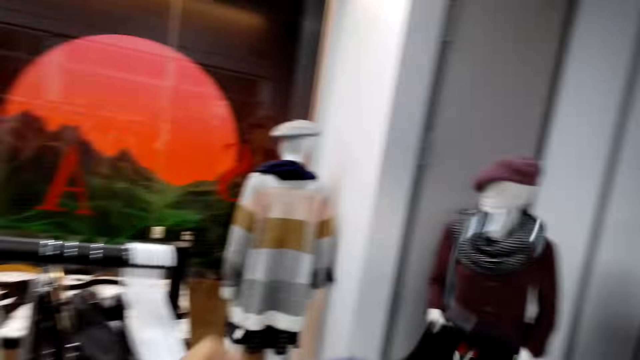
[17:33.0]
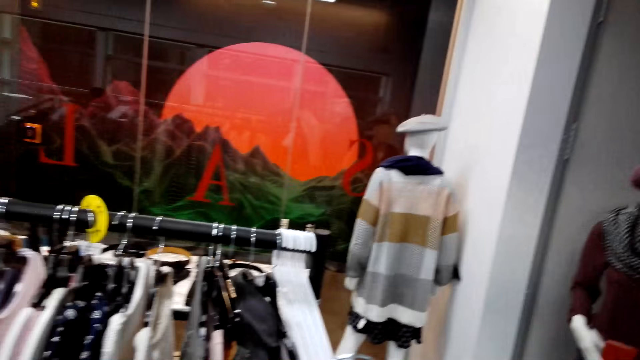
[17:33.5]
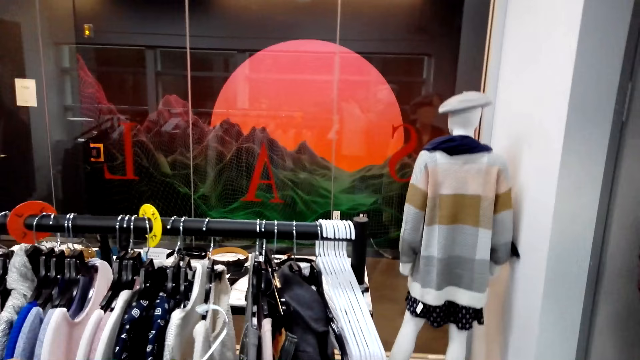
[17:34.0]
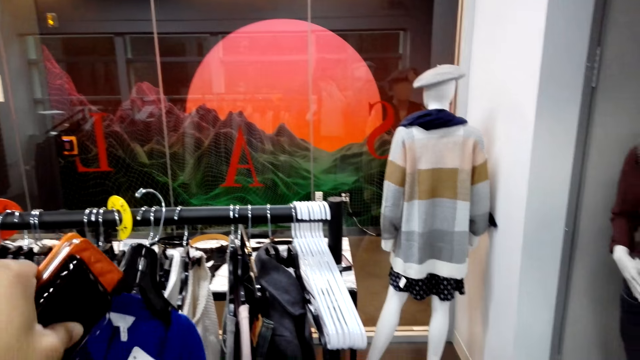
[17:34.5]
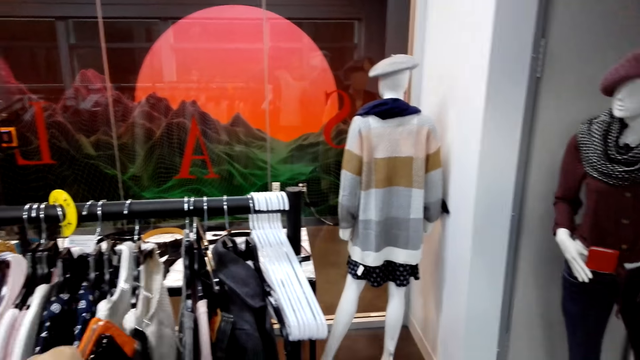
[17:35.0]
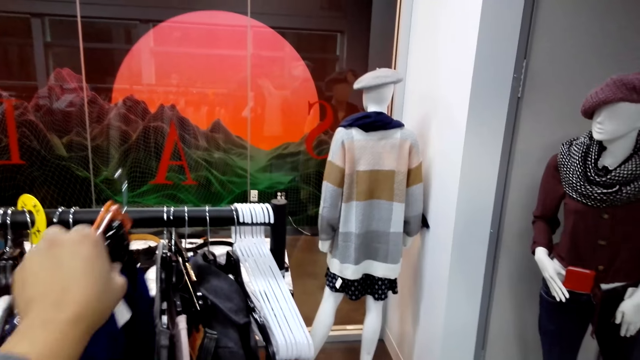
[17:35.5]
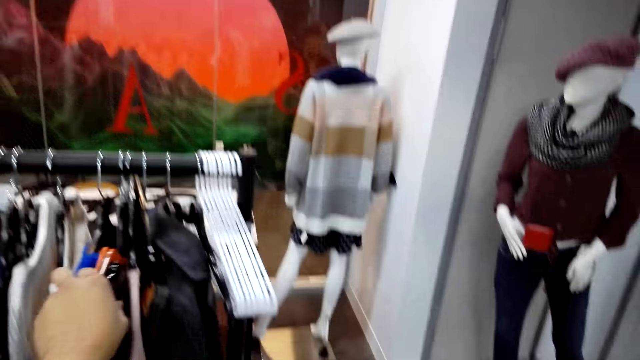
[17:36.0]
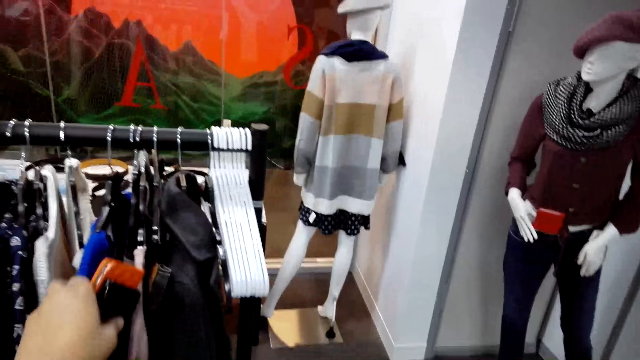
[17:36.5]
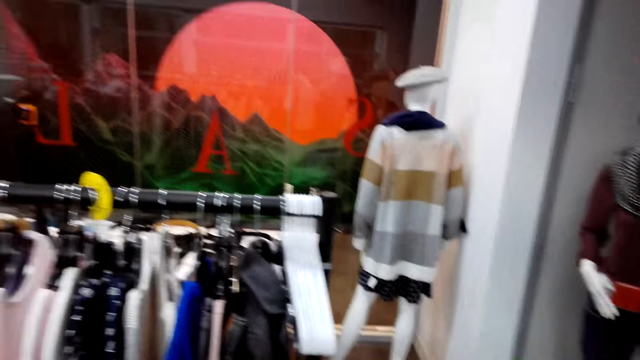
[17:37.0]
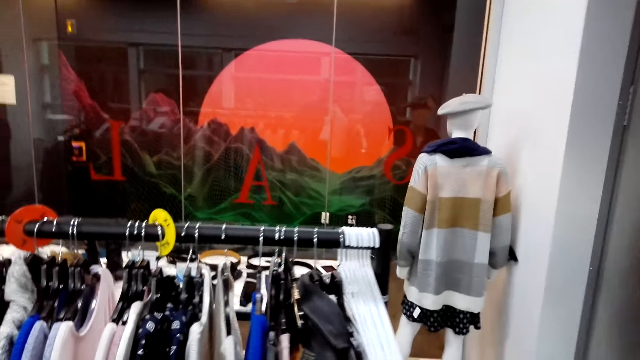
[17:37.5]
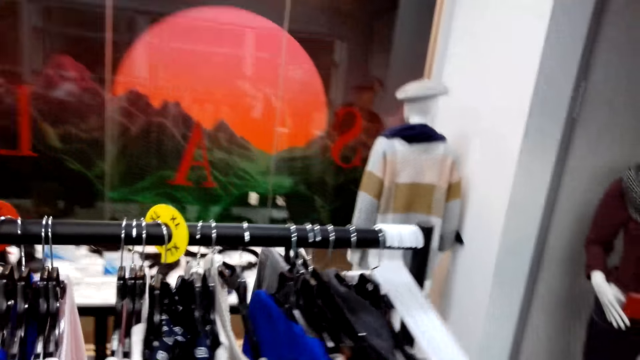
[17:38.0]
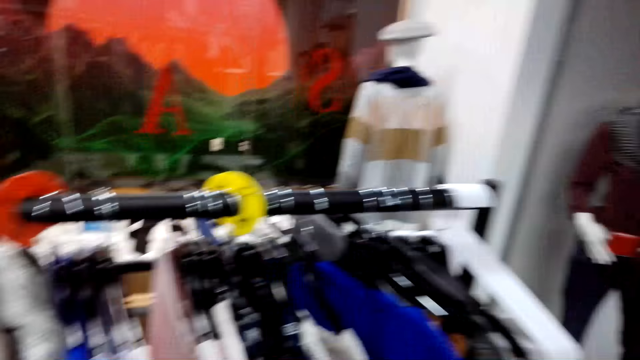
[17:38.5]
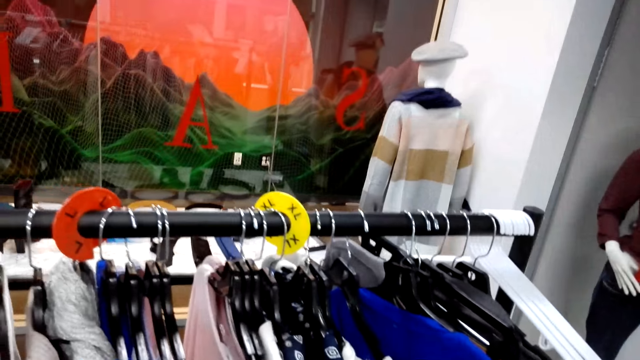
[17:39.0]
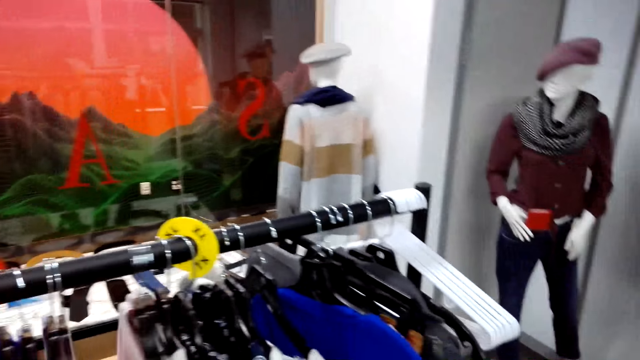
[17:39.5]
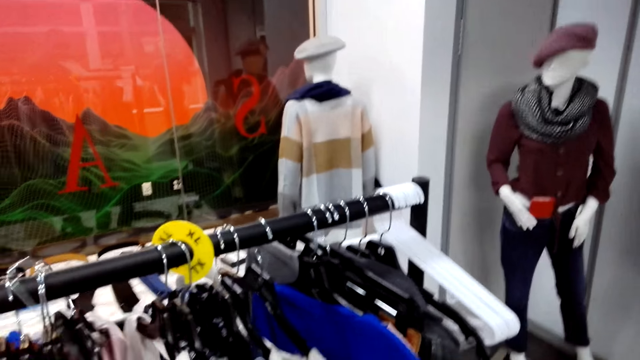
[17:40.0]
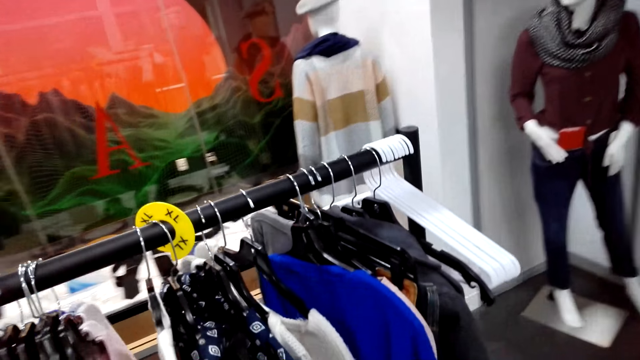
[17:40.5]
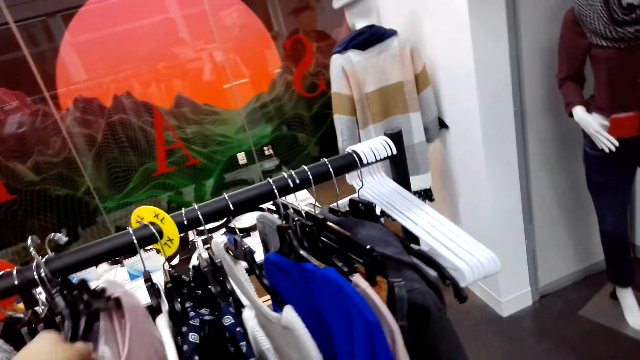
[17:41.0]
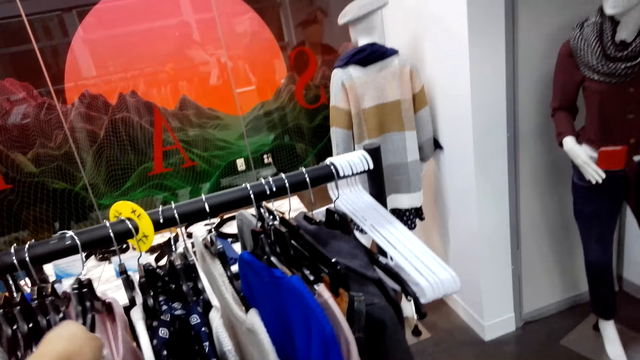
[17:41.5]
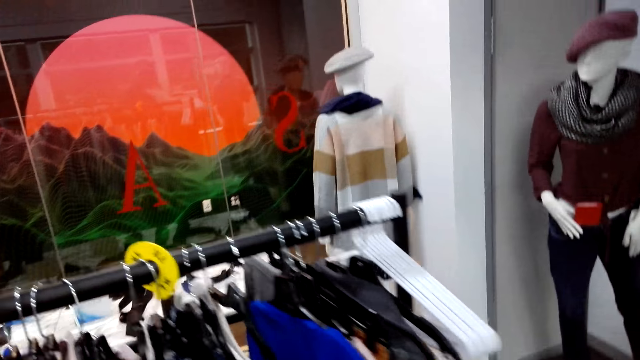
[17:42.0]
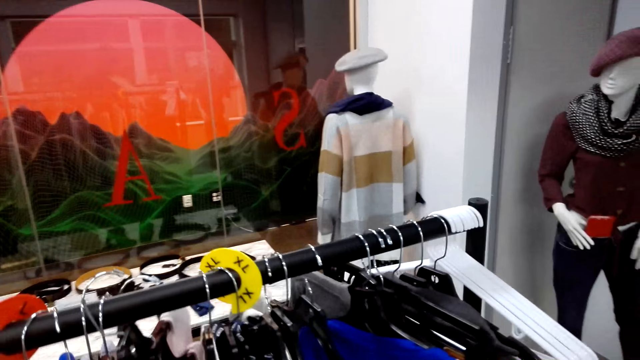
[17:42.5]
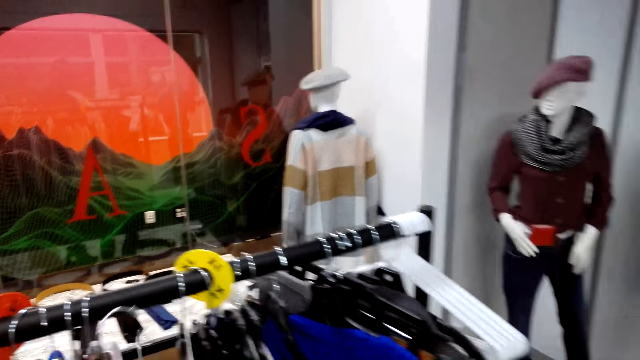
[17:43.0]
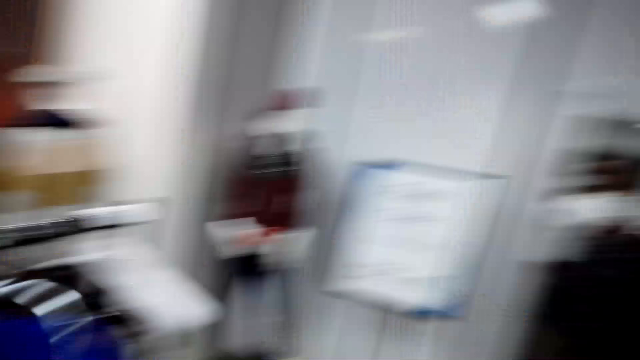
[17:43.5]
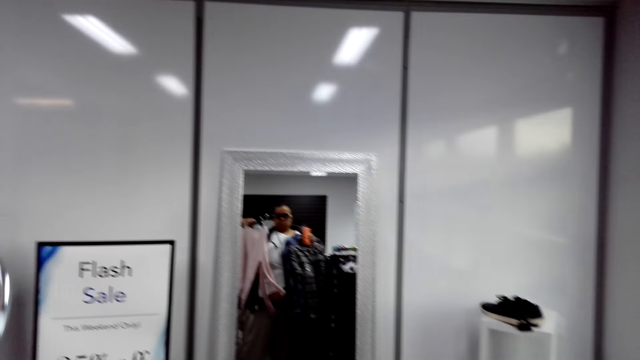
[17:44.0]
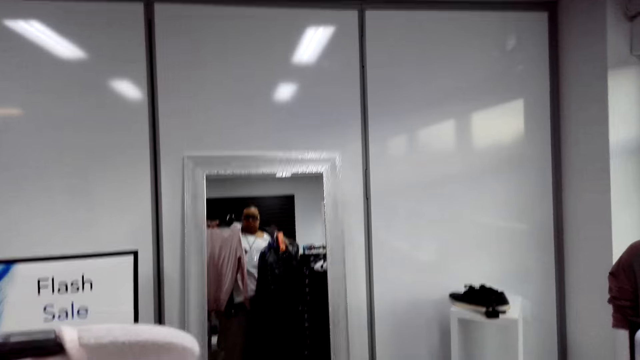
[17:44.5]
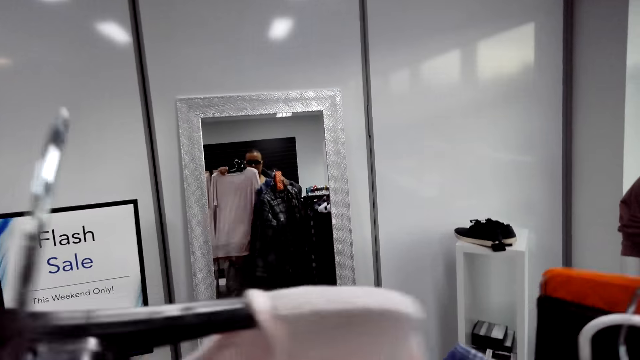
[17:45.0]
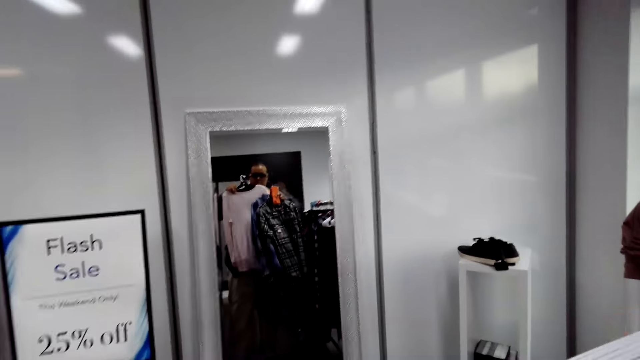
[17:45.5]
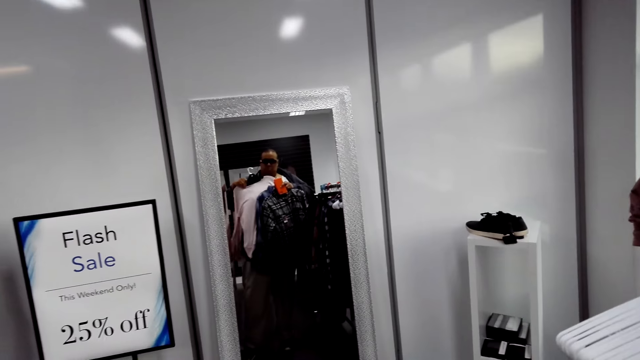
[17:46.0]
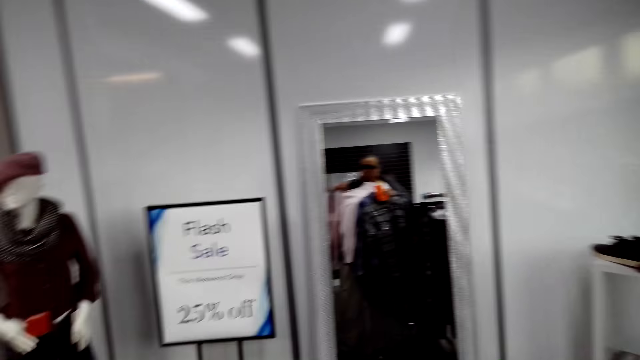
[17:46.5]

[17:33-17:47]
A man talks to the camera wearer. The camera wearer hangs back the sweater on the hanger stand and holds purses. They unhang some more sweaters. They look at themselves in the mirror. They hold shirts, purses and sweaters.

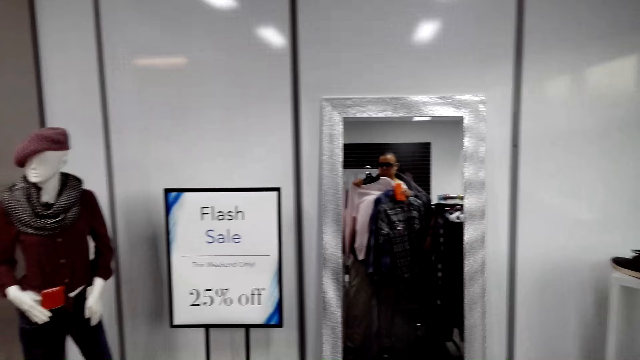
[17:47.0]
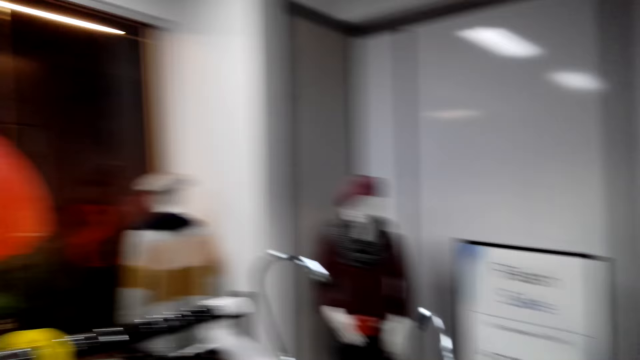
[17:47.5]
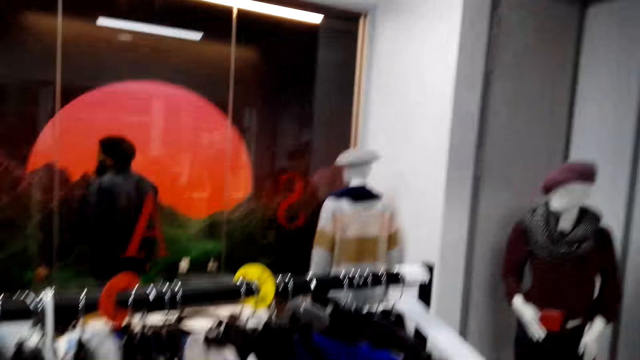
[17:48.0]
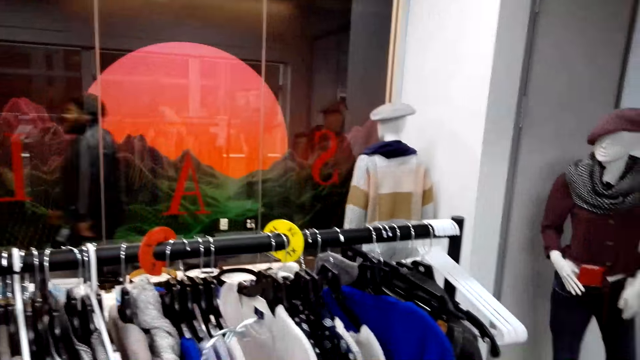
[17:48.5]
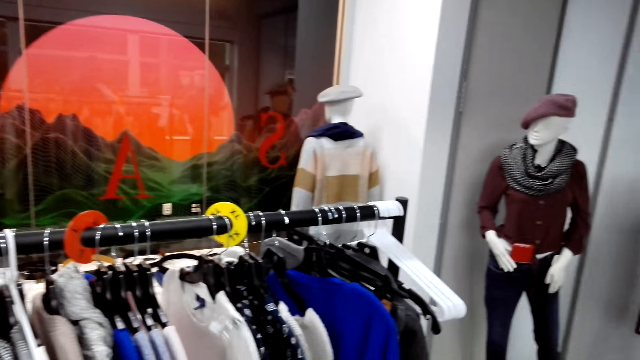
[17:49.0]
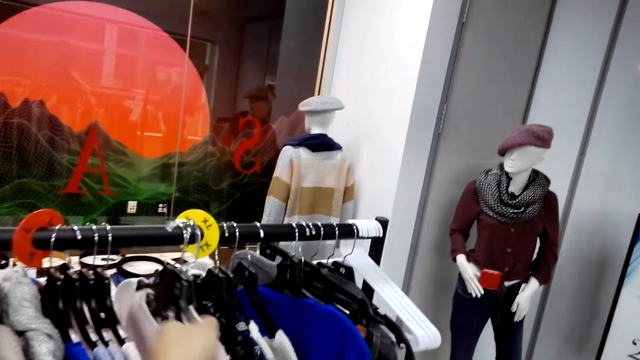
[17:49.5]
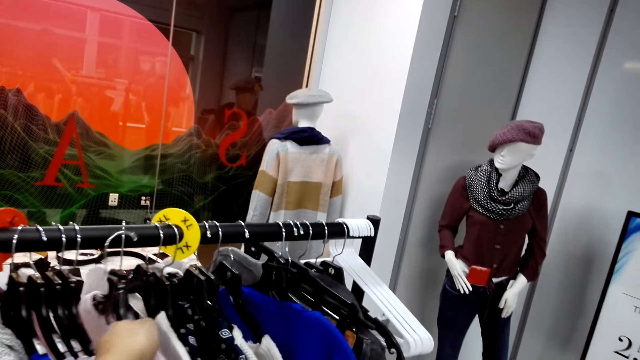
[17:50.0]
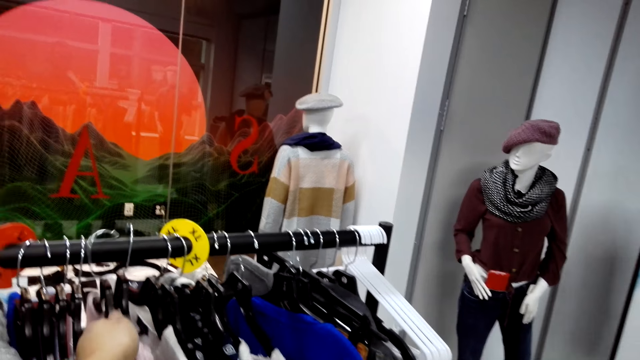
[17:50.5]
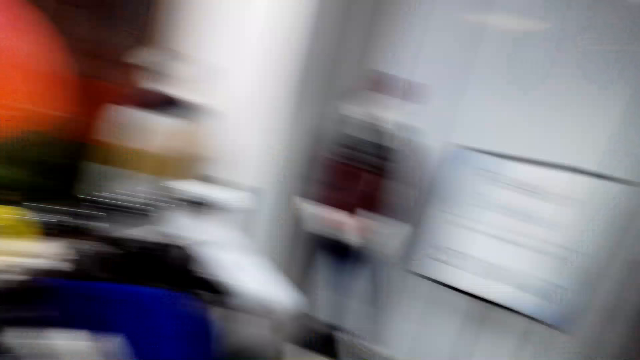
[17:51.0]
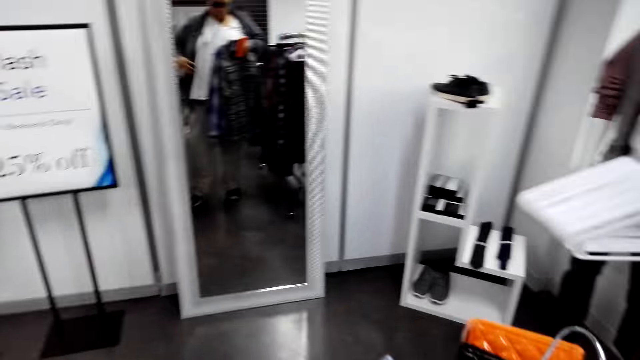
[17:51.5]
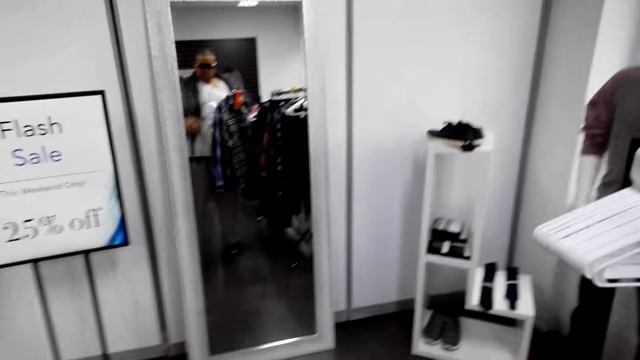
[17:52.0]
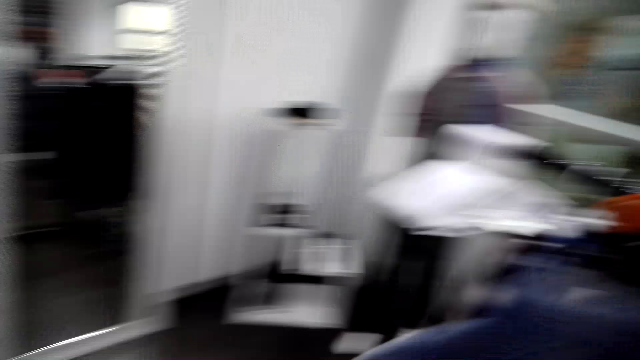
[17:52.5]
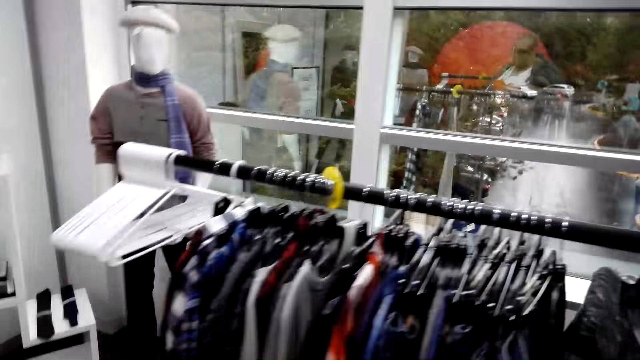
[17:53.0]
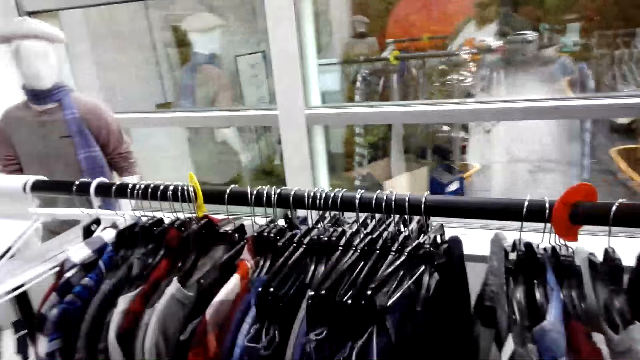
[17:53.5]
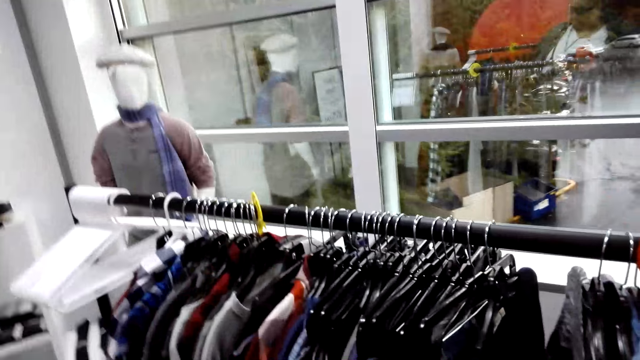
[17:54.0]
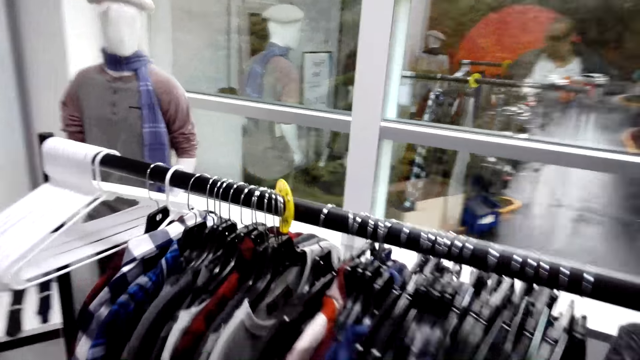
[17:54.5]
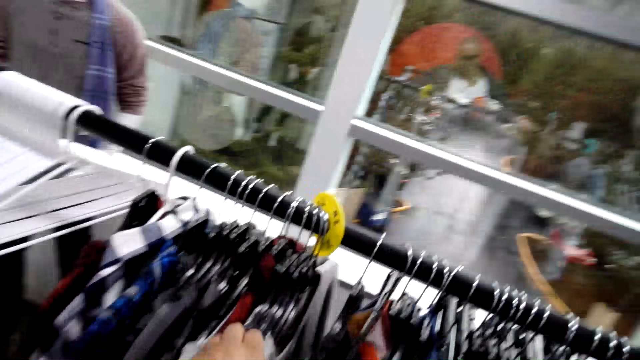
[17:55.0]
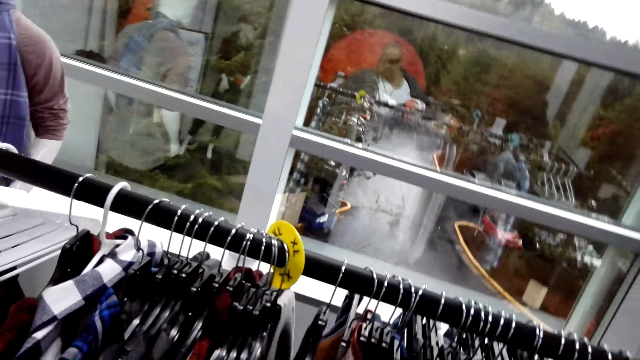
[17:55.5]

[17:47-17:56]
The camera wearer hangs back the sweaters on the hanger stand. They look around. They look at themselves in the mirror. They hold shirts and purses. They turn and look around. They unhang a sweatshirt.
